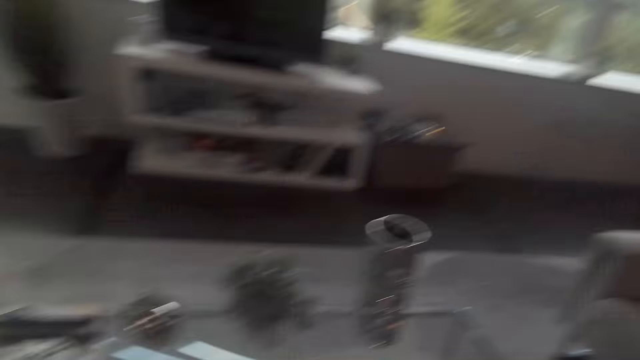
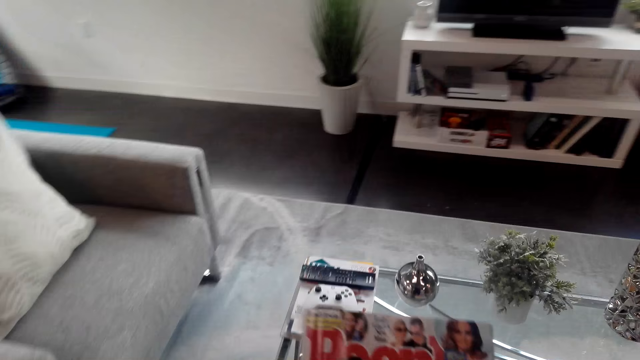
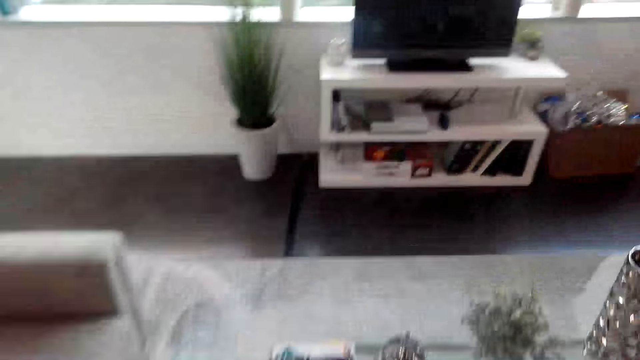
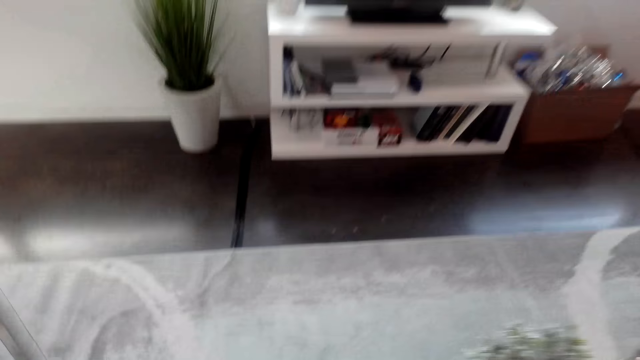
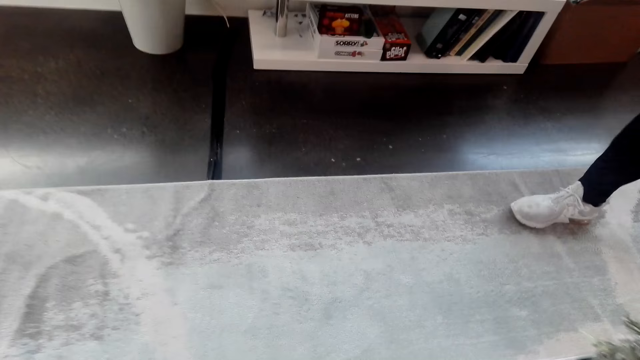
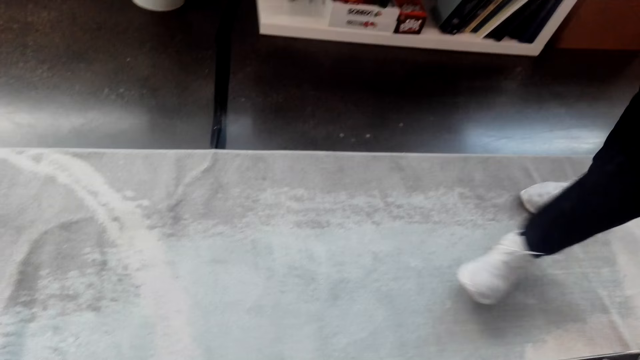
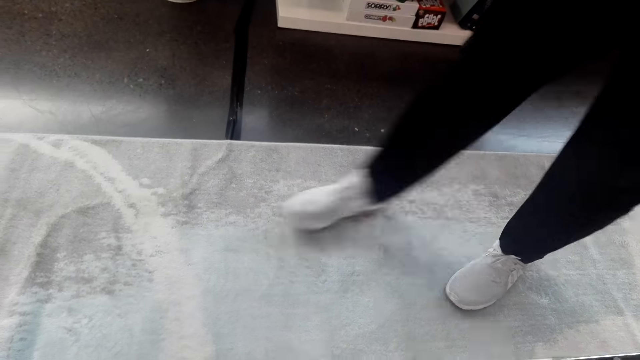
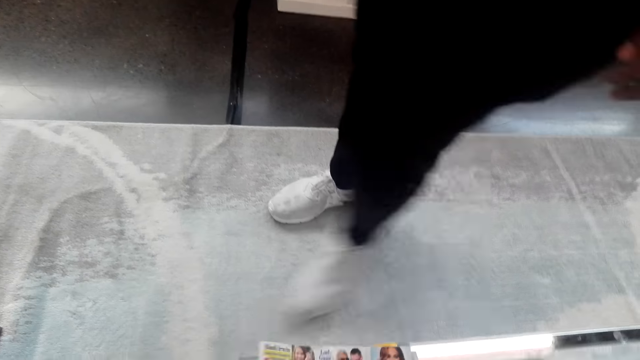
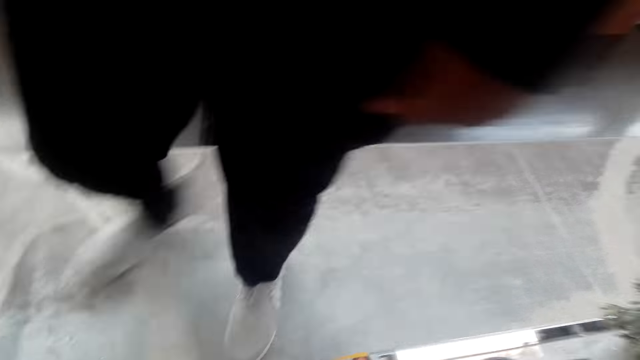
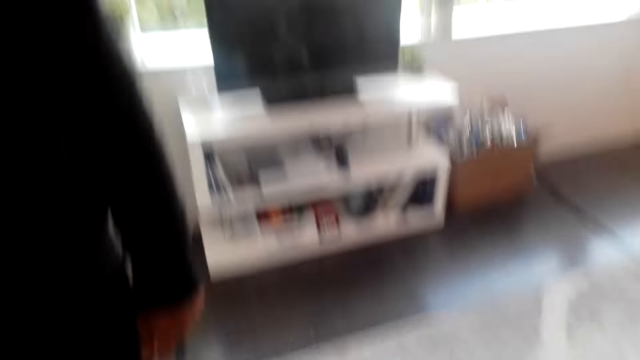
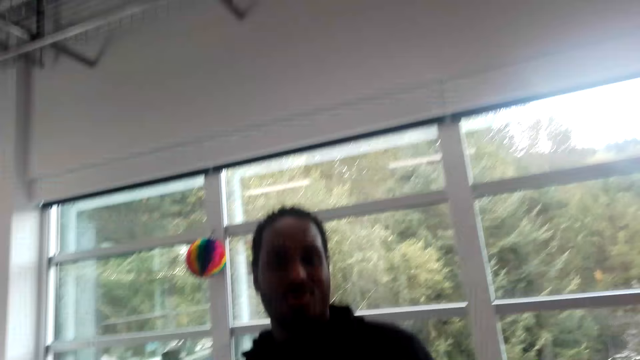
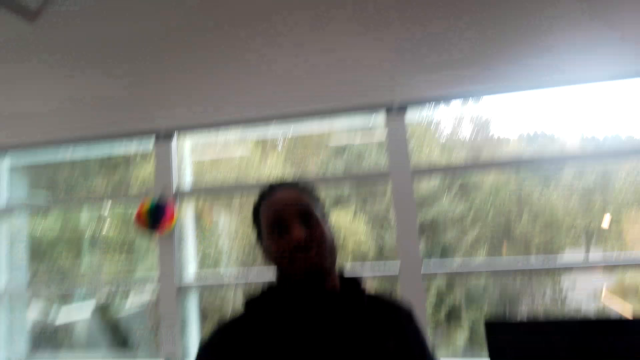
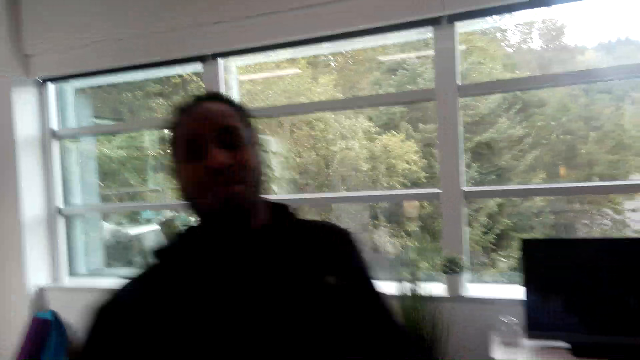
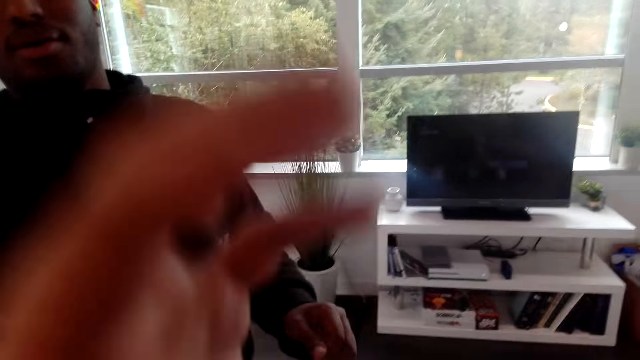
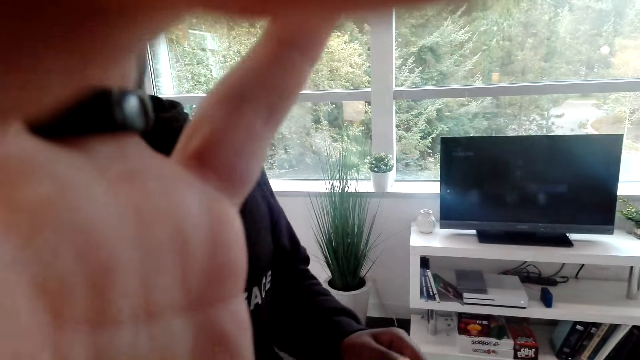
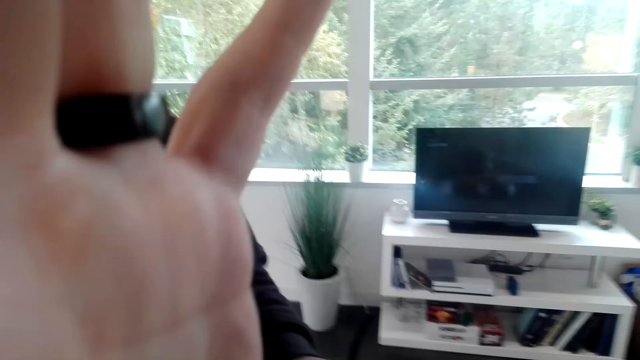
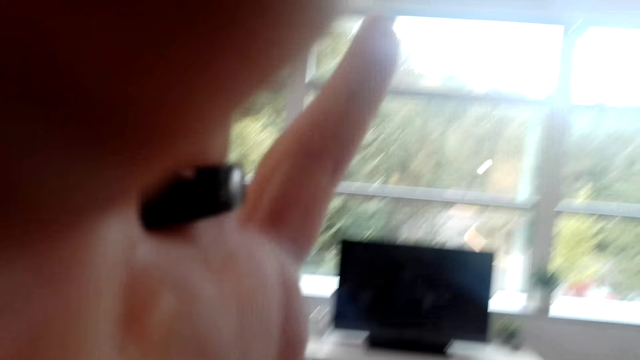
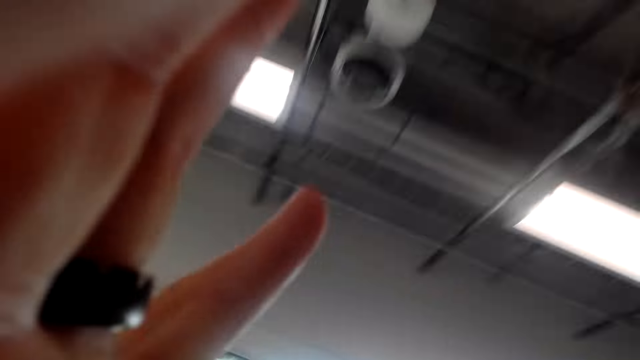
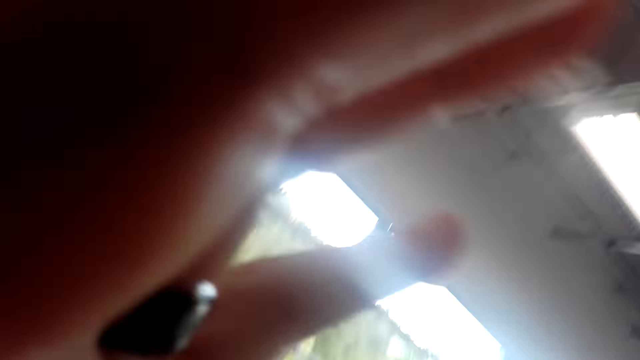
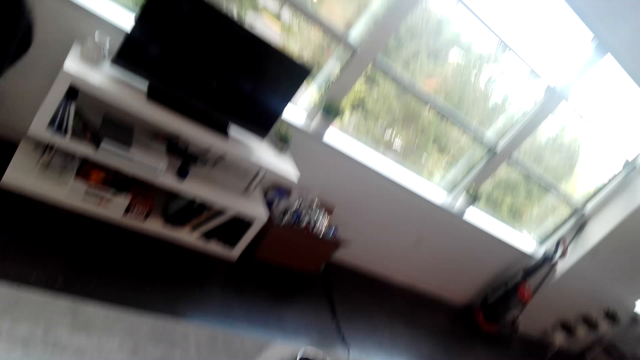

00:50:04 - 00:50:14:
A man walks towards the camera wearer. The camera wearer walks around the room. The man talks to the camera wearer. The camera wearer lifts up the hand and removes the glasses.

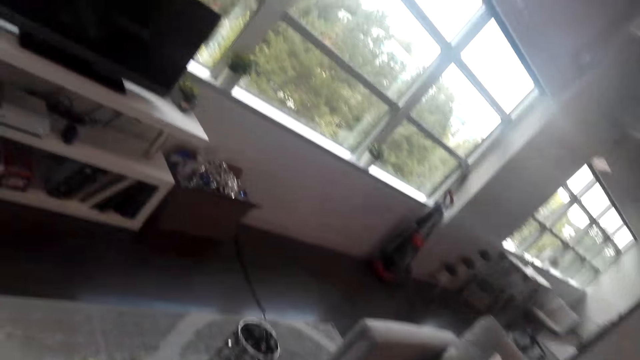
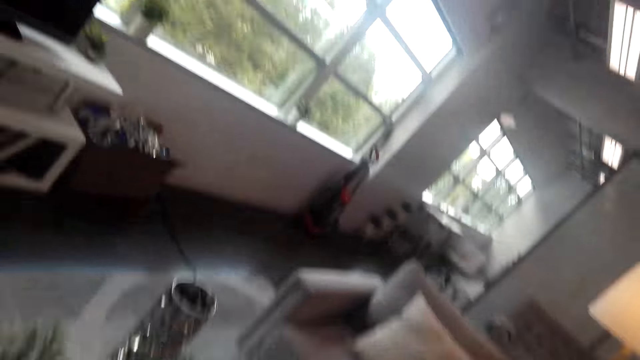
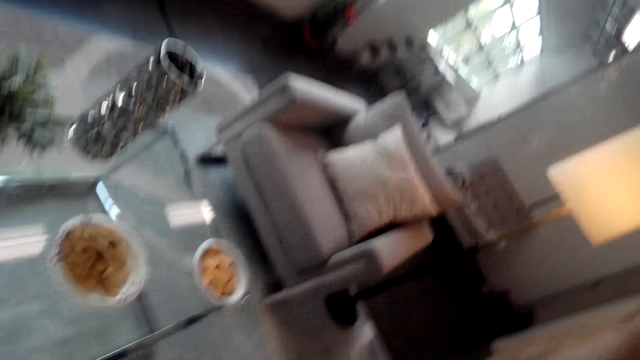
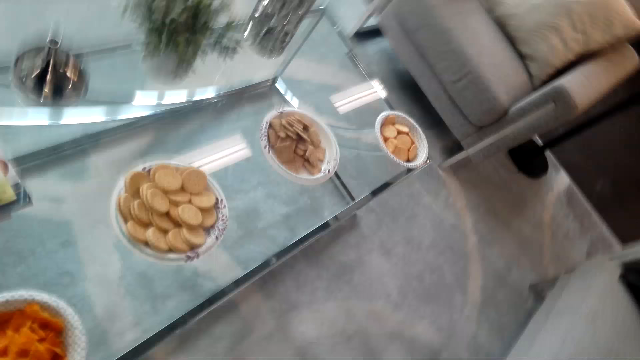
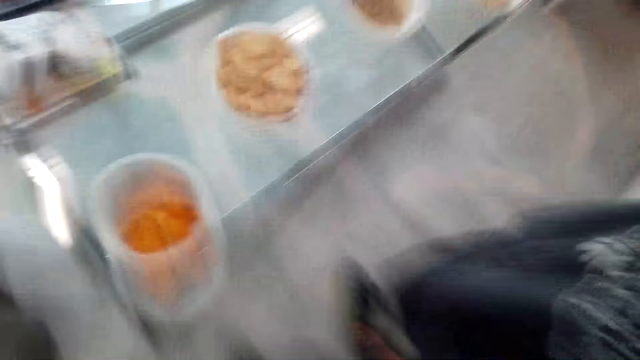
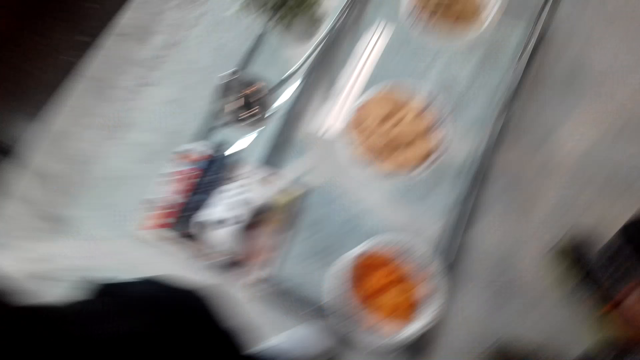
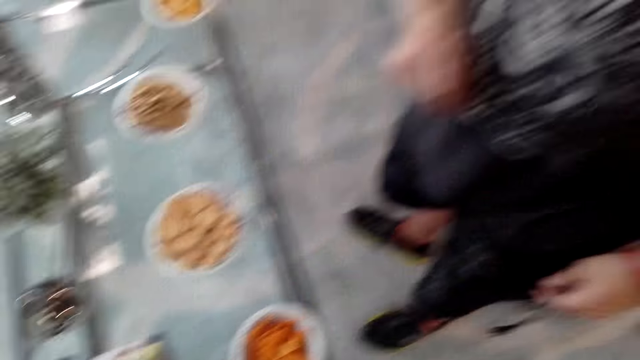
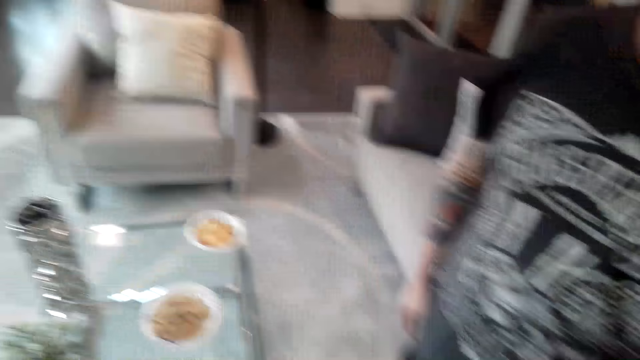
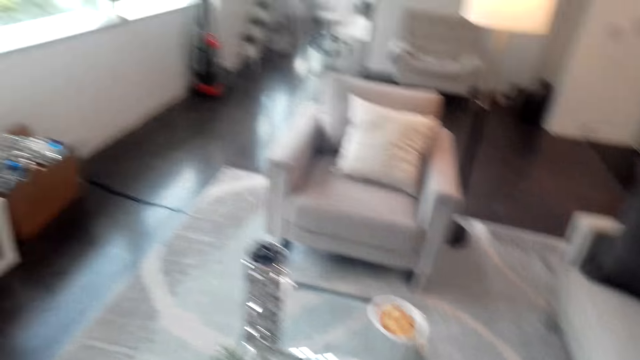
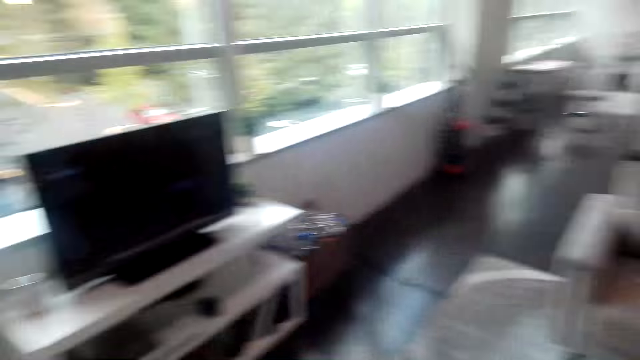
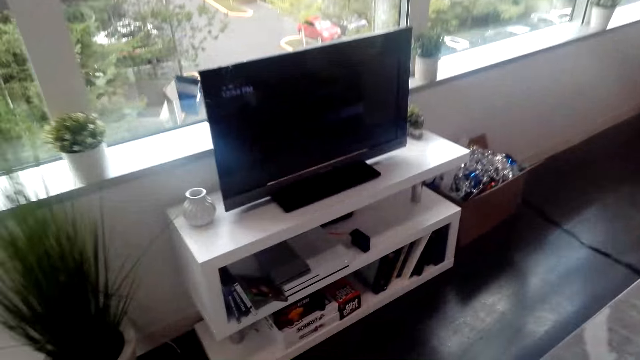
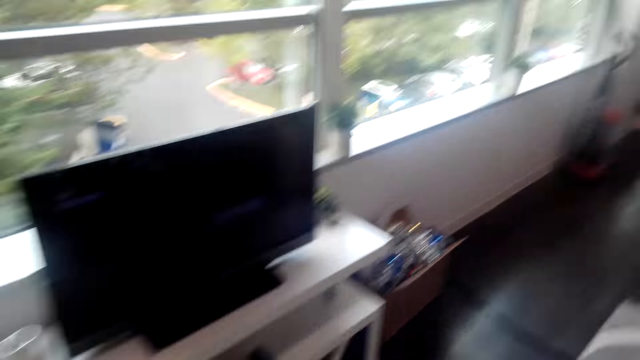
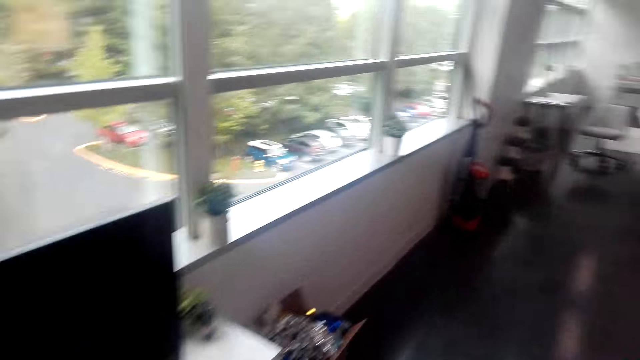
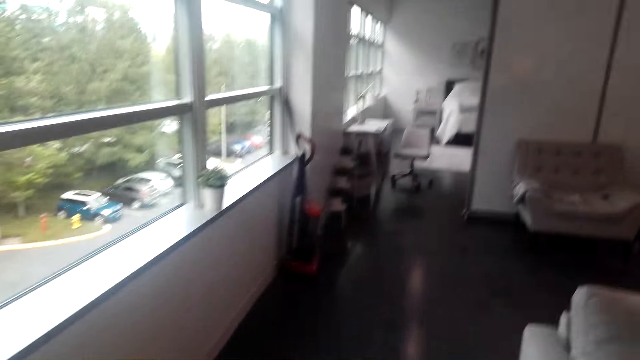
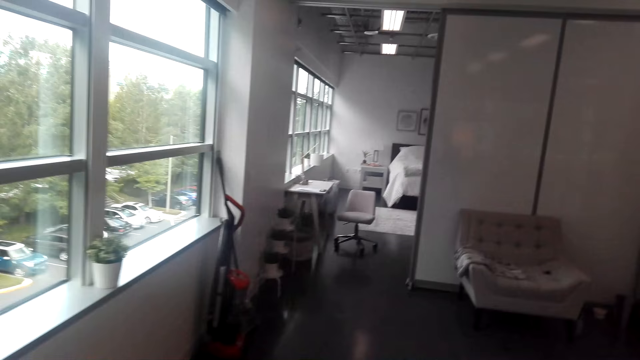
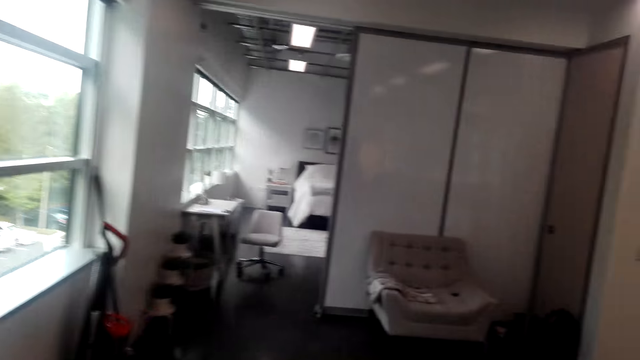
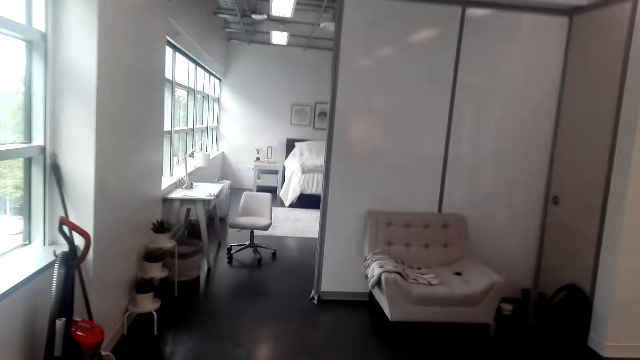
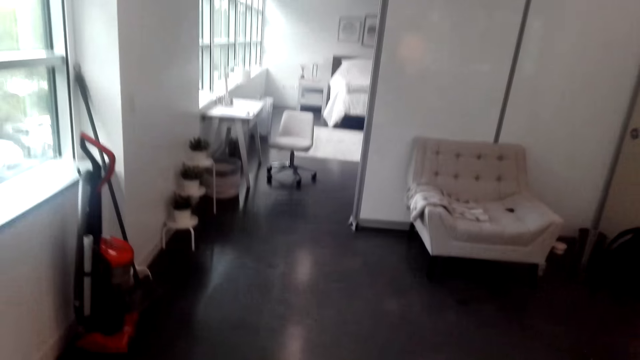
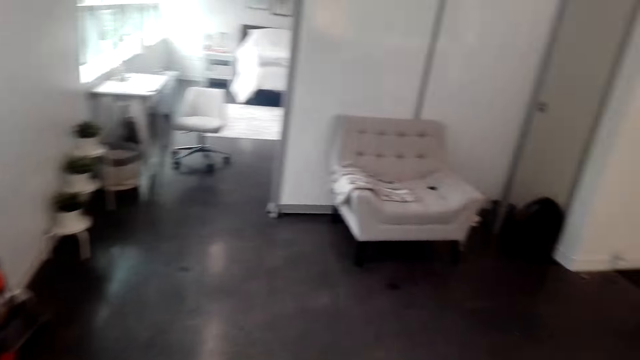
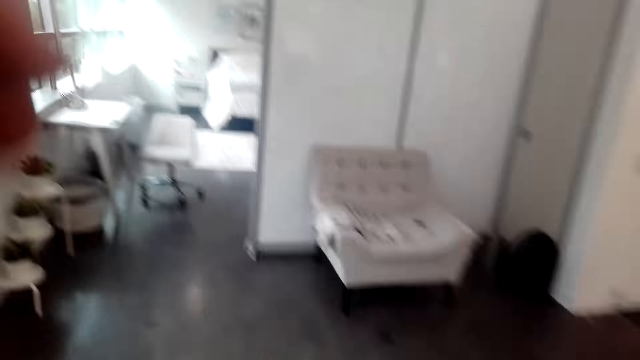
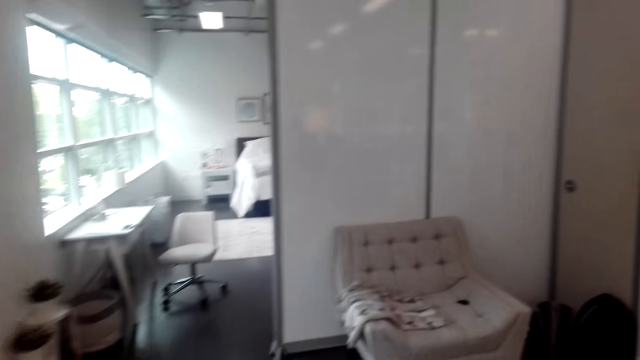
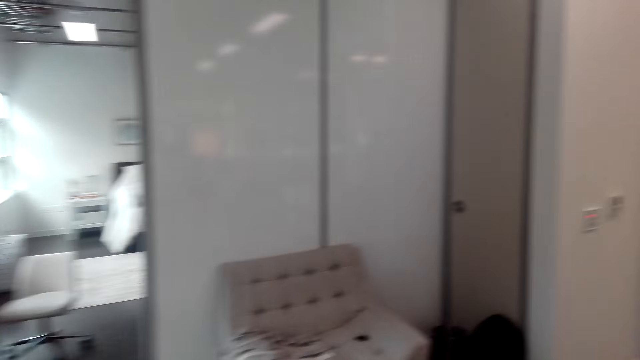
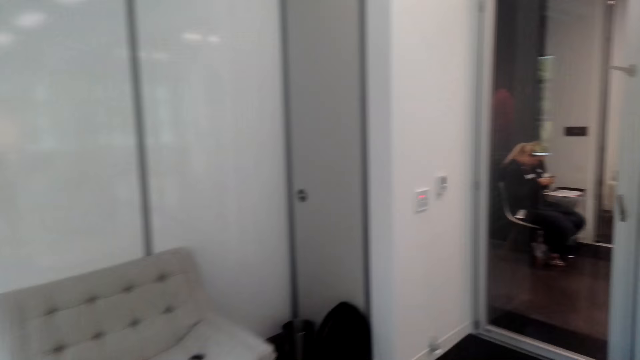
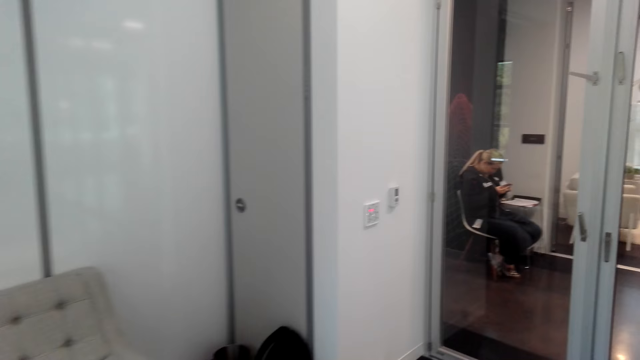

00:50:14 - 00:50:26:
The camera wearer walks around the room. They wear the glasses. They converse with a male.
